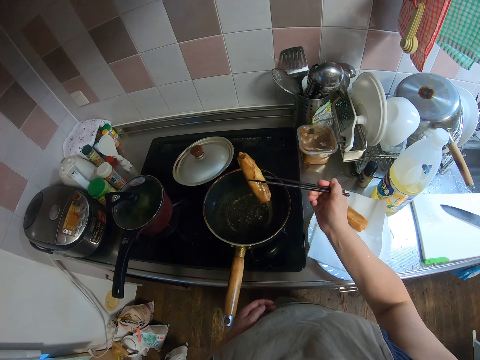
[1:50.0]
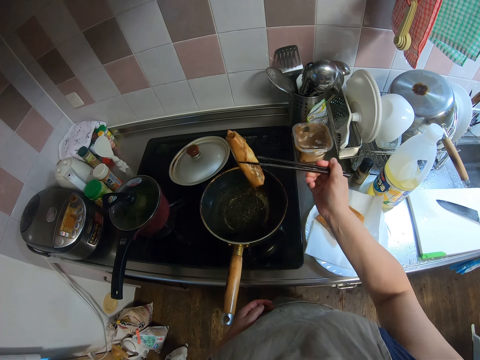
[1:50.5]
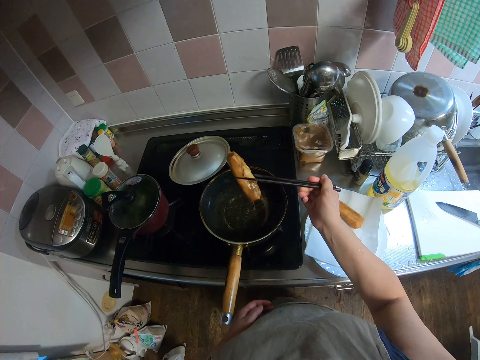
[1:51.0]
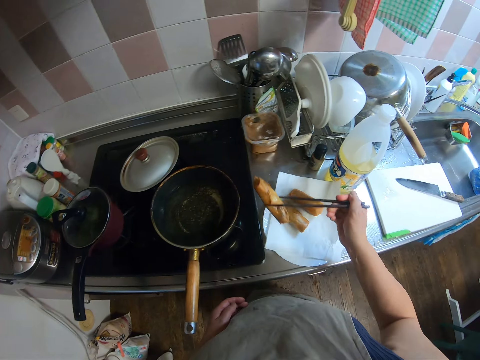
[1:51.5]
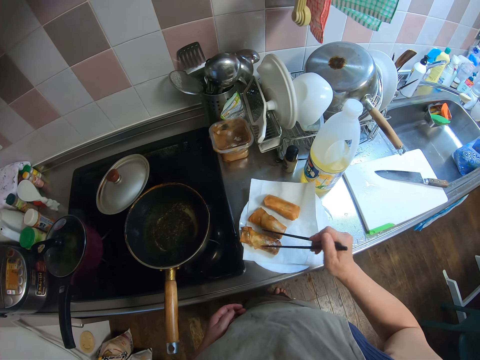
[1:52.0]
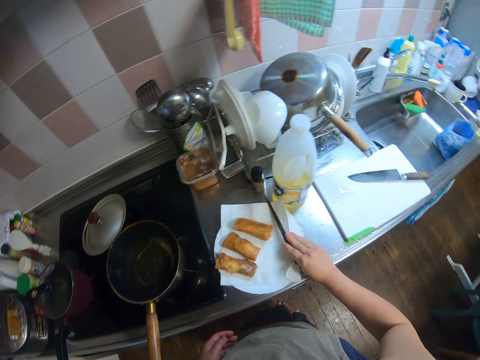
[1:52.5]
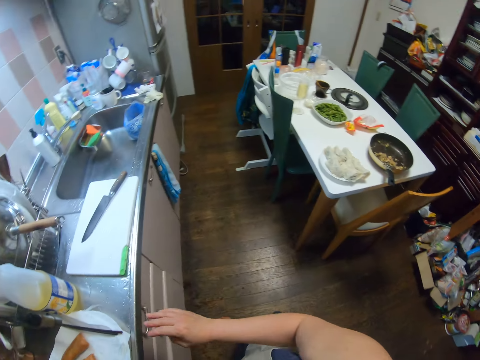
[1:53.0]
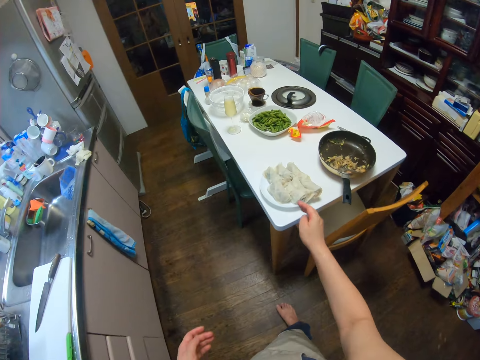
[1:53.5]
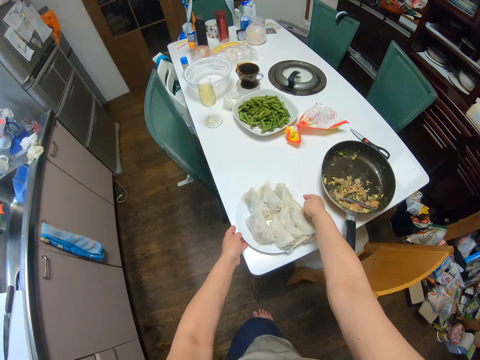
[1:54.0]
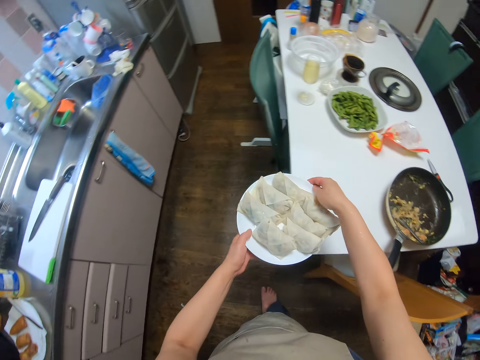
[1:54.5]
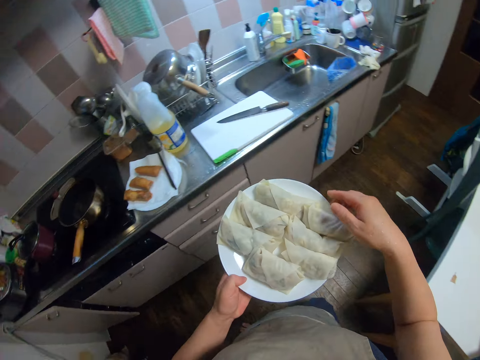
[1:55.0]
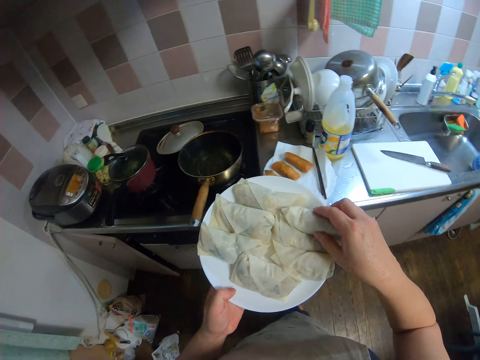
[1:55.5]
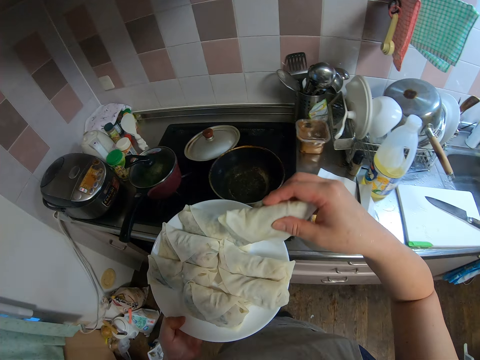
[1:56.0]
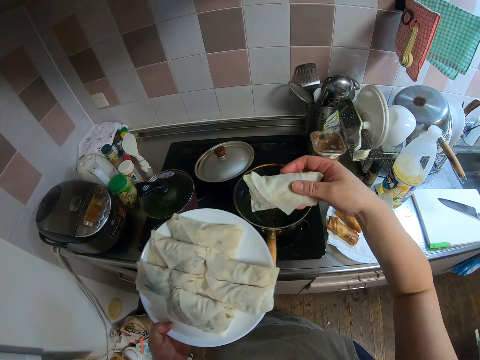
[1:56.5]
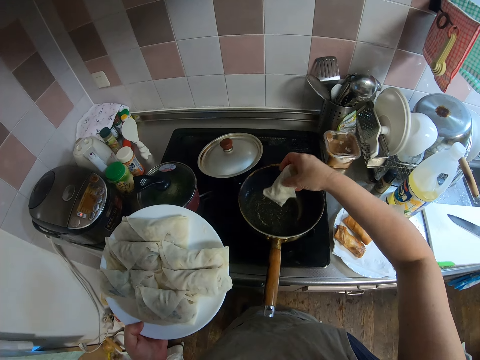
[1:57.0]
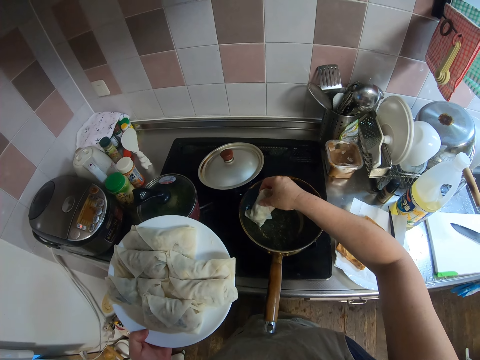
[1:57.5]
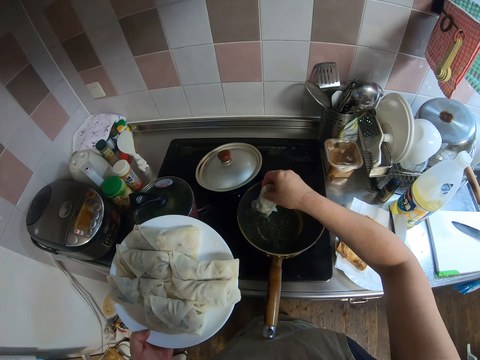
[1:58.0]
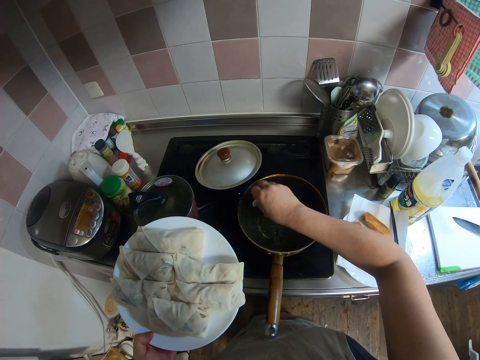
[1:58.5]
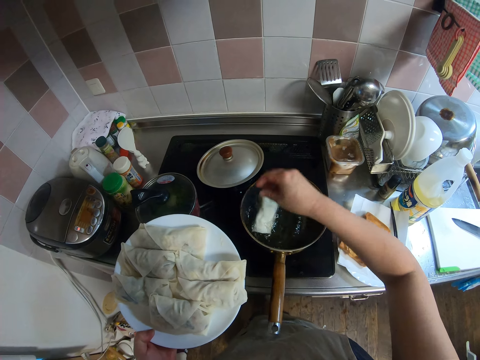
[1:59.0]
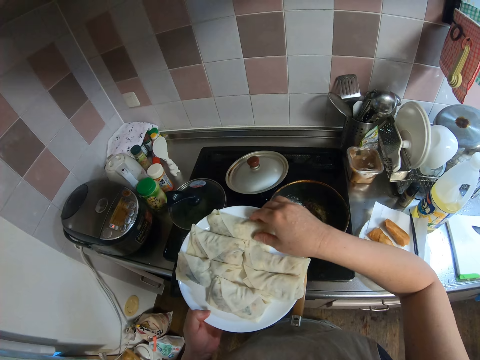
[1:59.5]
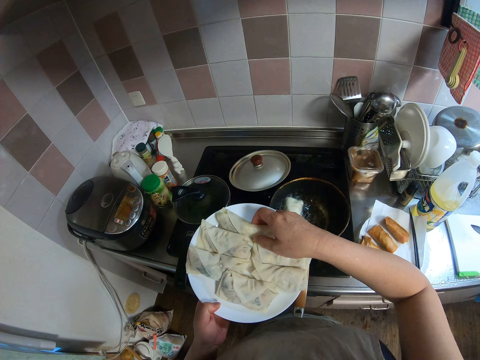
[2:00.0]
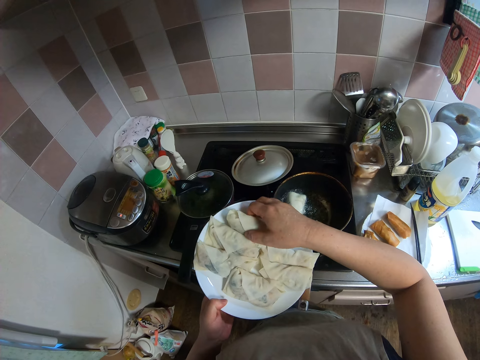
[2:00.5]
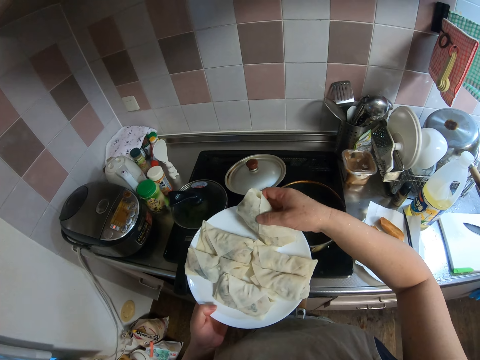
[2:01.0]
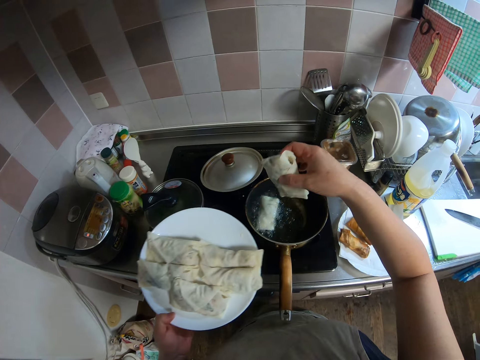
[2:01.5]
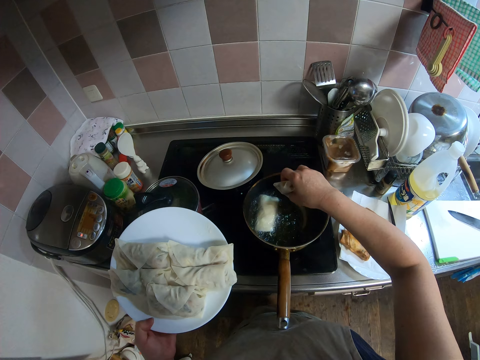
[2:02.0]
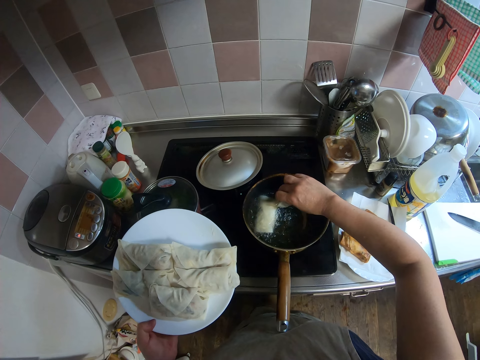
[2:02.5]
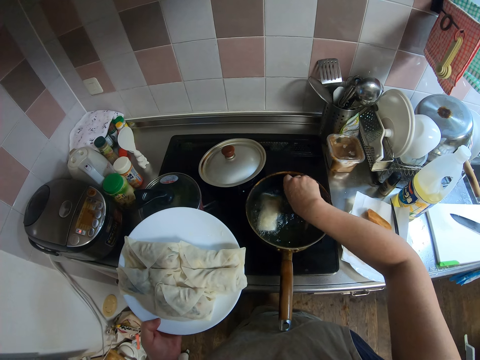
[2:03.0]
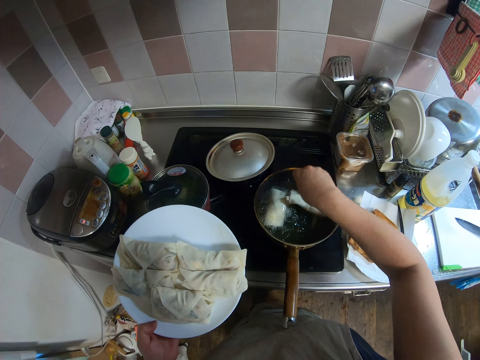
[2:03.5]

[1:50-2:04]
The camera wearer puts the spring roll on the paper towel. She drops the picker on the piece of paper on the plate. She moves a bit. She carries a plate with raw spring rolls from a table. She talks to herself. She puts the raw spring rolls into the frying pan of vegetable oil on the gas stove with her right hand. She takes a spring roll from the plate. She sings. She puts the spring roll in the pan.

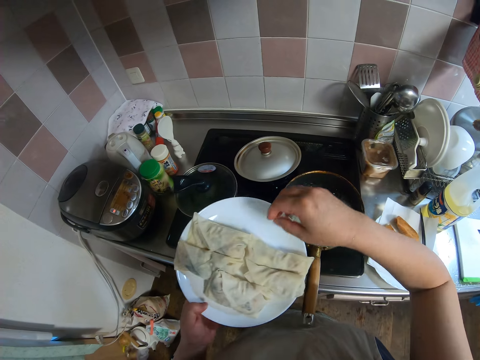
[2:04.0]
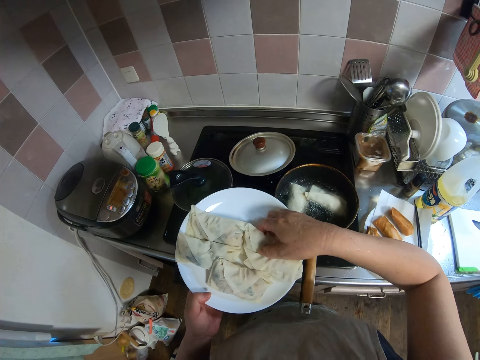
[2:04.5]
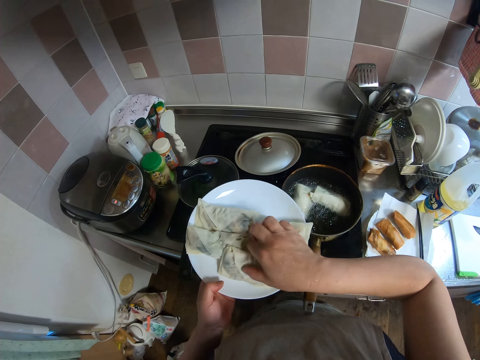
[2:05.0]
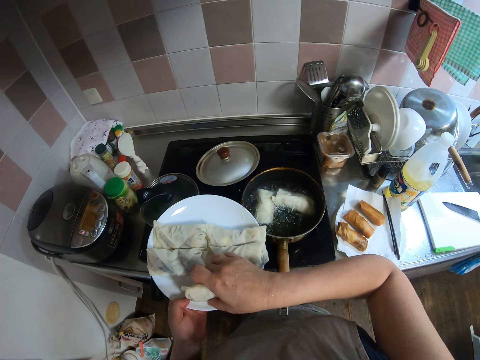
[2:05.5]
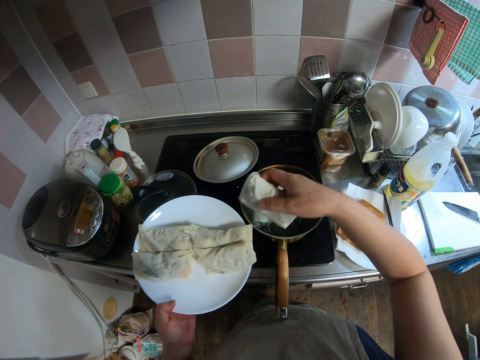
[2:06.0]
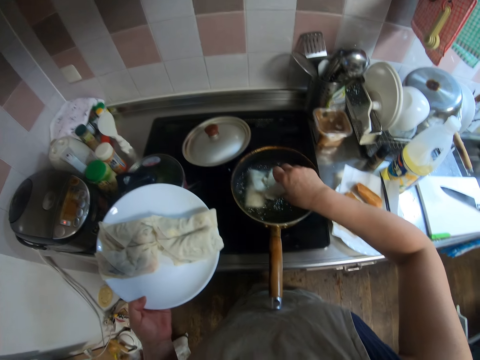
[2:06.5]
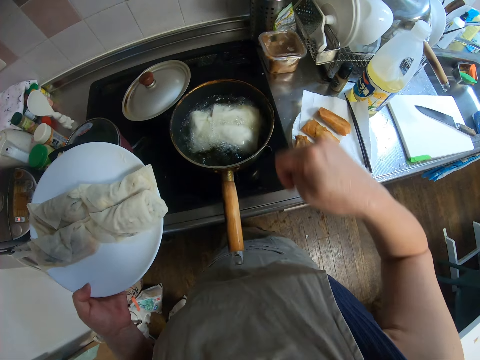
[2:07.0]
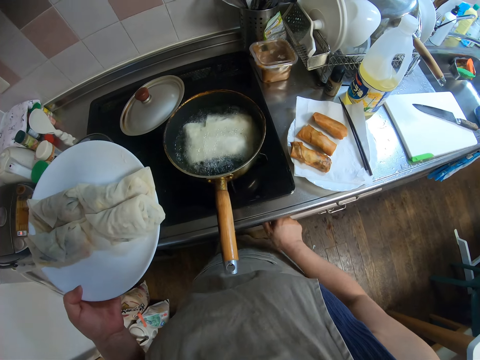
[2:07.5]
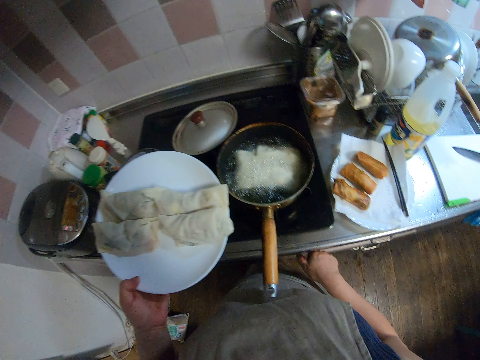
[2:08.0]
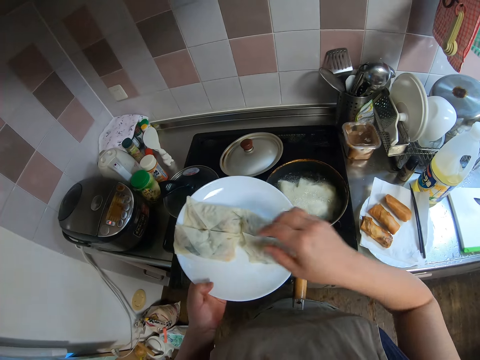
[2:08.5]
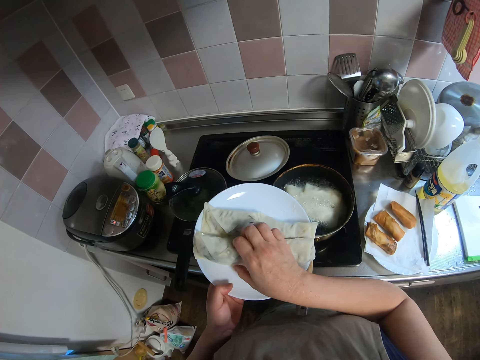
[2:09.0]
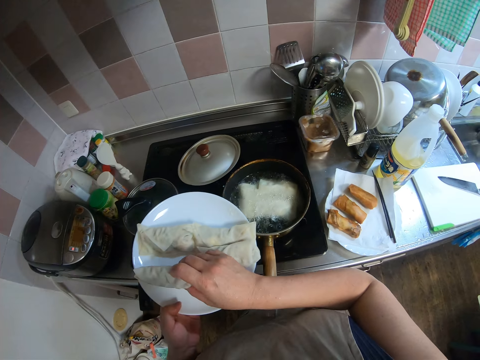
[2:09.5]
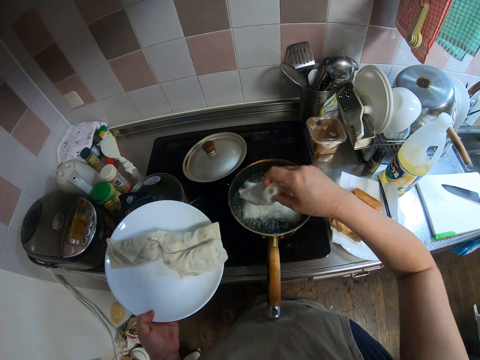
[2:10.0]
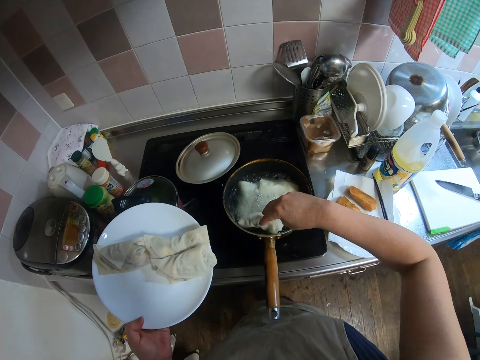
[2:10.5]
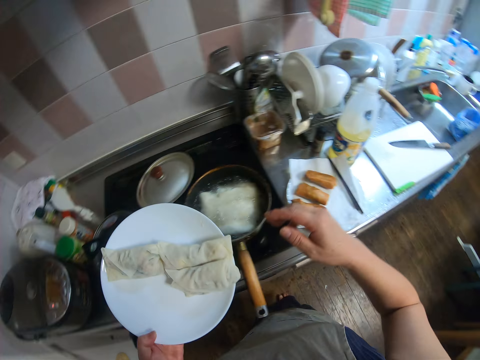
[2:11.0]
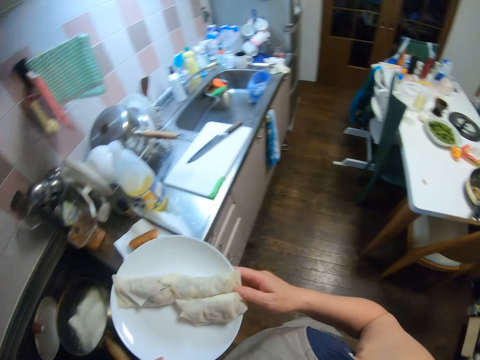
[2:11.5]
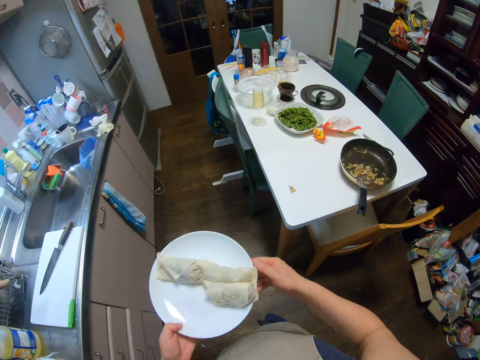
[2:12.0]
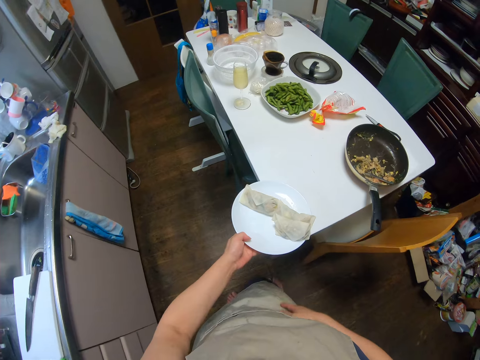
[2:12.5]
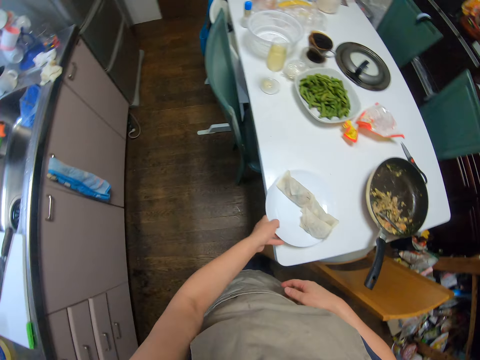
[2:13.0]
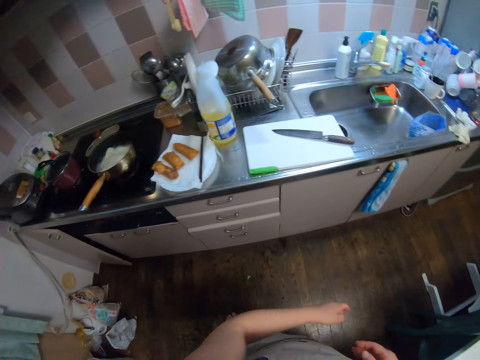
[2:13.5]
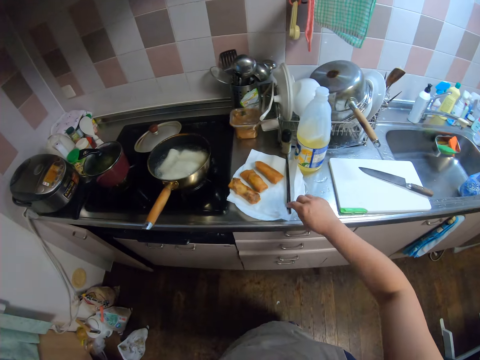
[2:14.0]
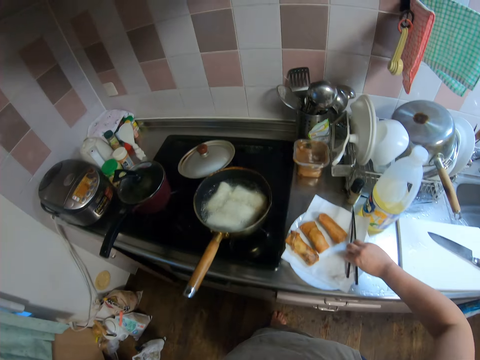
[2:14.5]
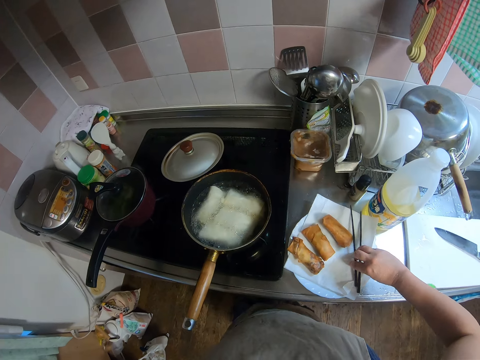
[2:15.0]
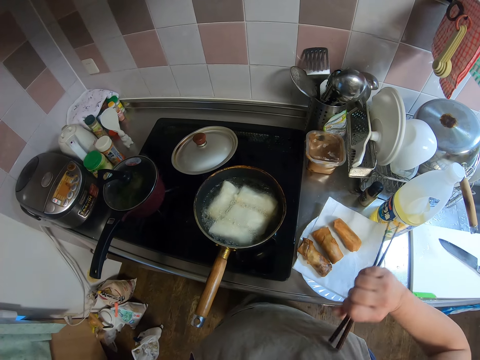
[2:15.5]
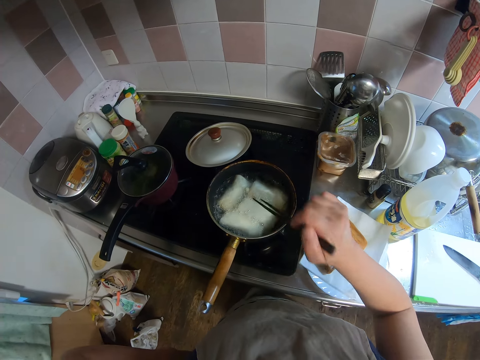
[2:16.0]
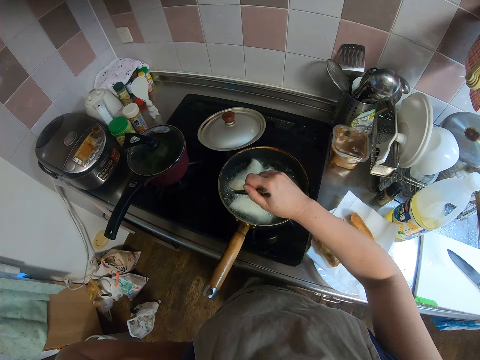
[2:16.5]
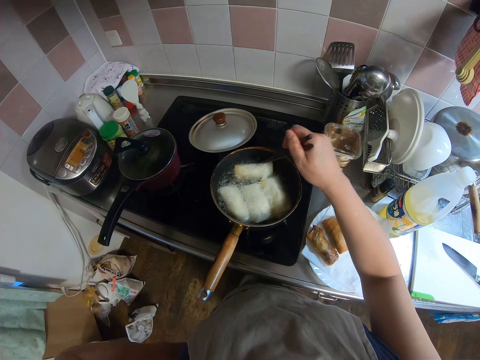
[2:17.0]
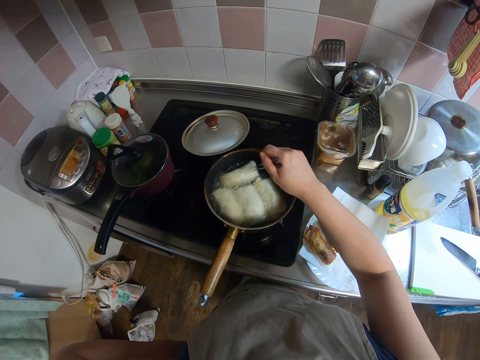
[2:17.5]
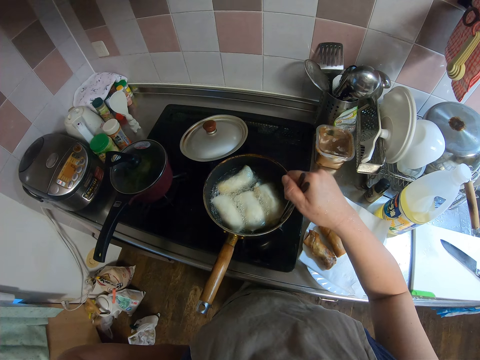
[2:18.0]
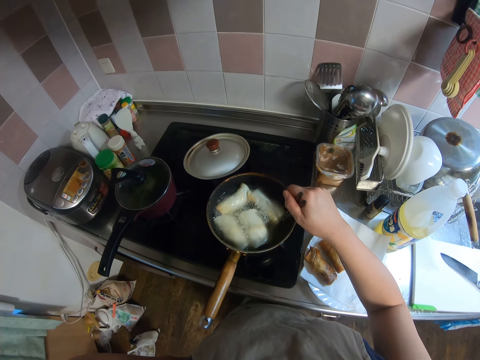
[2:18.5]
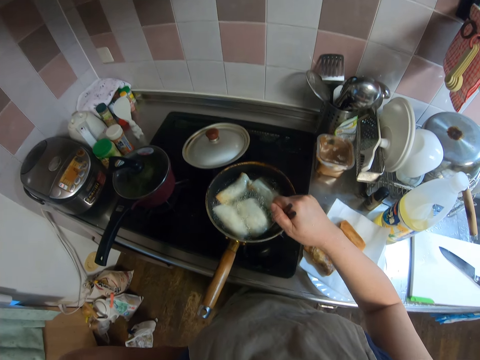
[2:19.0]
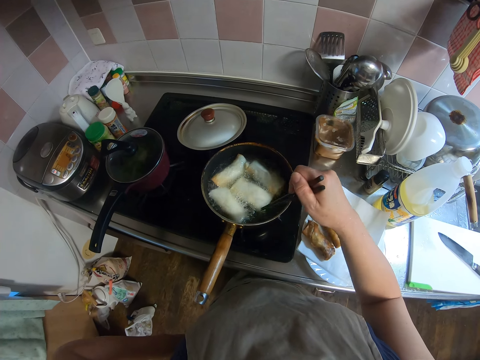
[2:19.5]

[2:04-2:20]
The camera wearer takes another spring roll from the plate. She adjusts the knob of the gas stove with her right hand. She puts the raw spring rolls into the frying pan of vegetable oil on the gas stove with her right hand. She takes a spring roll from the plate. She puts the spring roll in the pan. She hits her lap with her right hand. She drops the plate of raw spring rolls on the table with her left hand. She turns towards the gas stove. She picks up the picker with her right hand from the piece of paper on the plate. She moves the spring rolls inside the frying pan on the gas stove with the picker. She turns the spring rolls in the pan.
